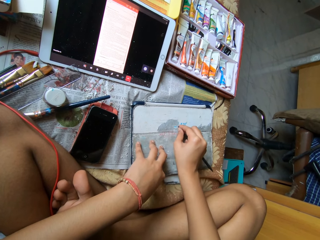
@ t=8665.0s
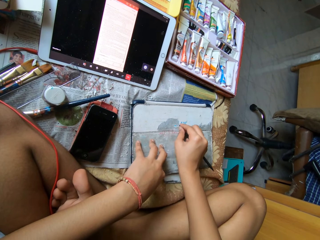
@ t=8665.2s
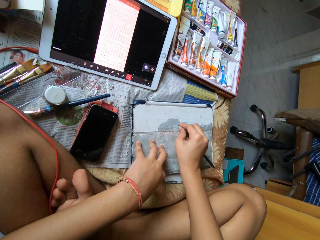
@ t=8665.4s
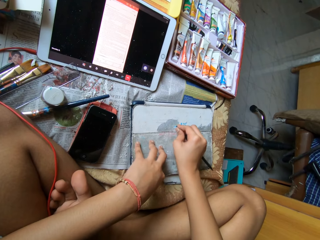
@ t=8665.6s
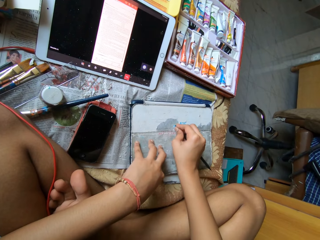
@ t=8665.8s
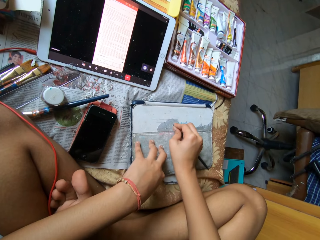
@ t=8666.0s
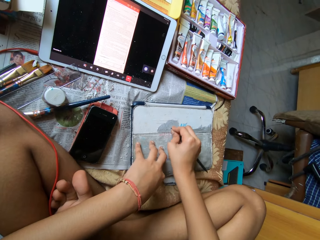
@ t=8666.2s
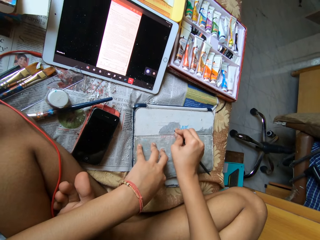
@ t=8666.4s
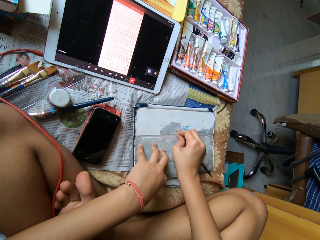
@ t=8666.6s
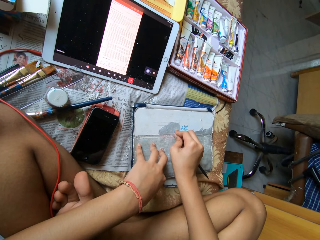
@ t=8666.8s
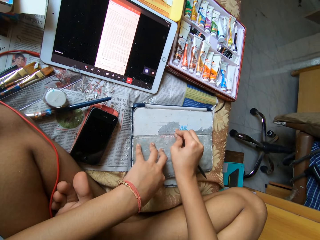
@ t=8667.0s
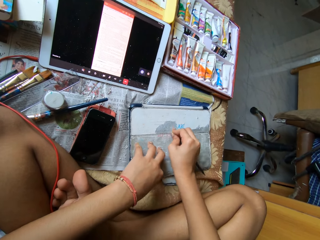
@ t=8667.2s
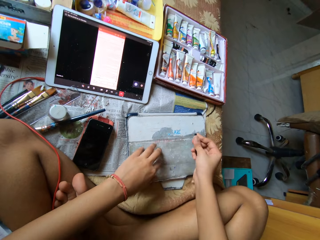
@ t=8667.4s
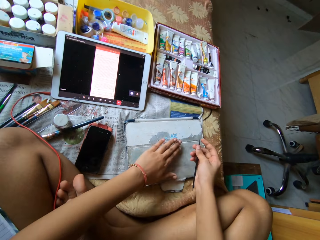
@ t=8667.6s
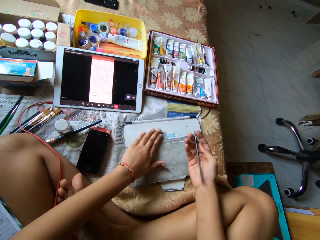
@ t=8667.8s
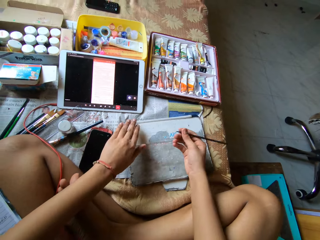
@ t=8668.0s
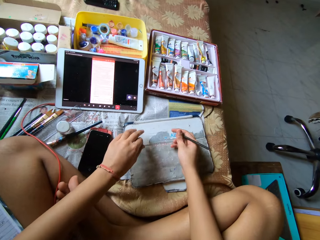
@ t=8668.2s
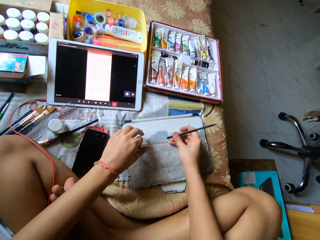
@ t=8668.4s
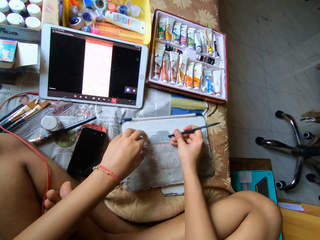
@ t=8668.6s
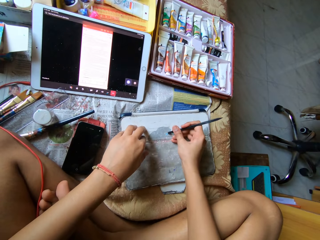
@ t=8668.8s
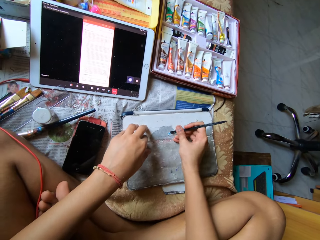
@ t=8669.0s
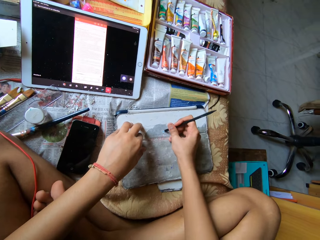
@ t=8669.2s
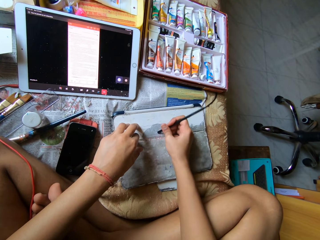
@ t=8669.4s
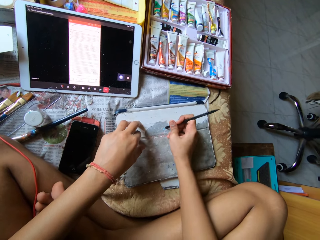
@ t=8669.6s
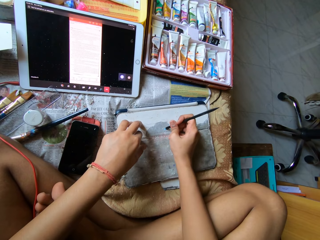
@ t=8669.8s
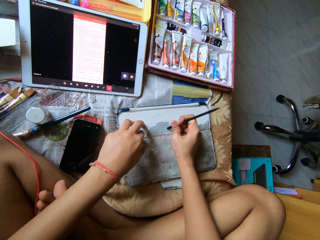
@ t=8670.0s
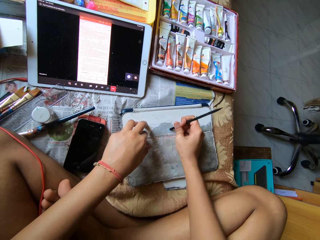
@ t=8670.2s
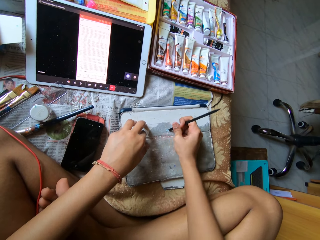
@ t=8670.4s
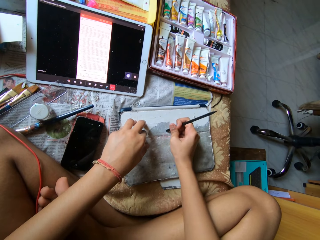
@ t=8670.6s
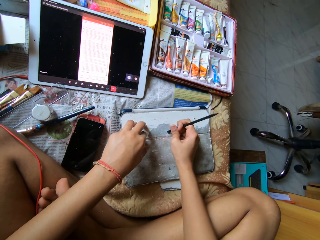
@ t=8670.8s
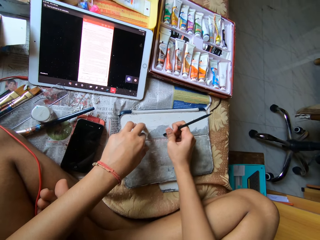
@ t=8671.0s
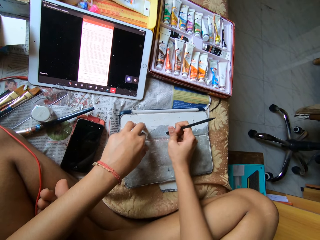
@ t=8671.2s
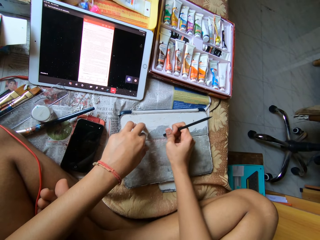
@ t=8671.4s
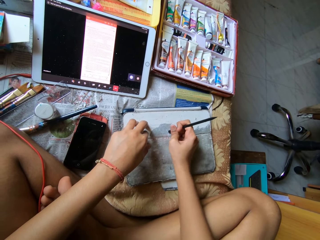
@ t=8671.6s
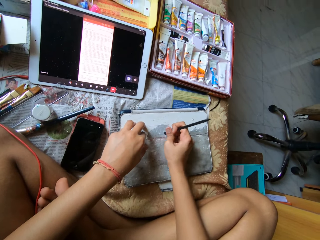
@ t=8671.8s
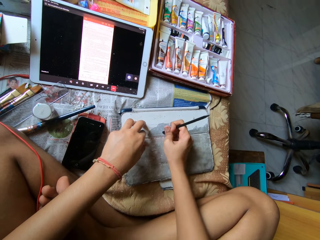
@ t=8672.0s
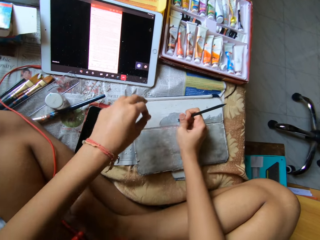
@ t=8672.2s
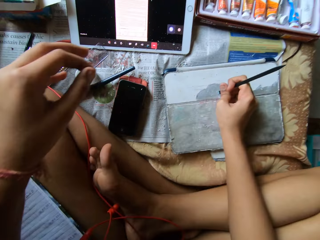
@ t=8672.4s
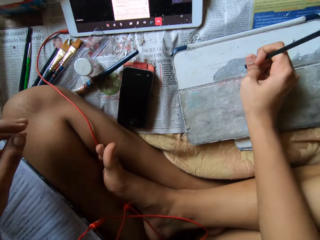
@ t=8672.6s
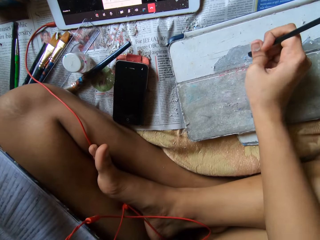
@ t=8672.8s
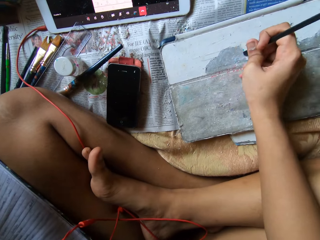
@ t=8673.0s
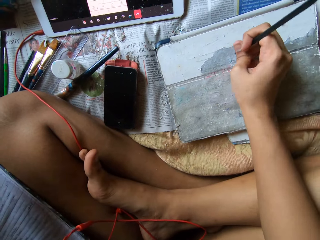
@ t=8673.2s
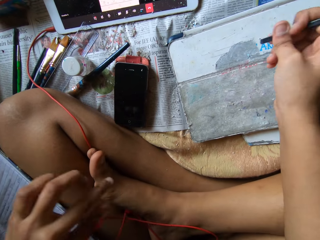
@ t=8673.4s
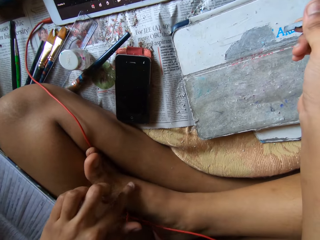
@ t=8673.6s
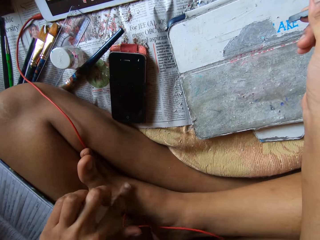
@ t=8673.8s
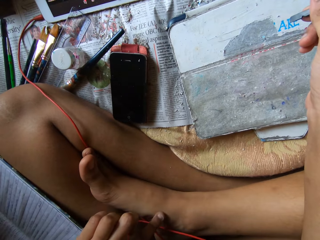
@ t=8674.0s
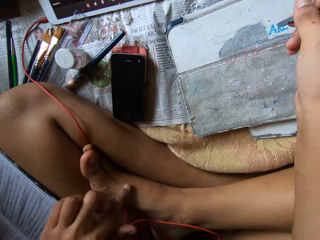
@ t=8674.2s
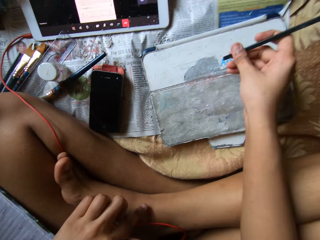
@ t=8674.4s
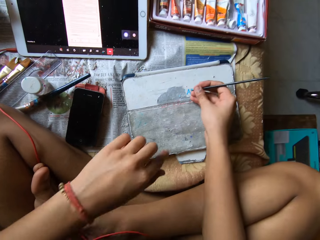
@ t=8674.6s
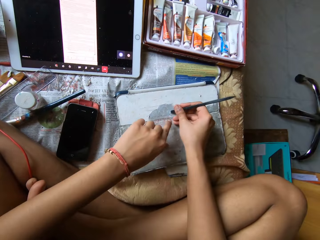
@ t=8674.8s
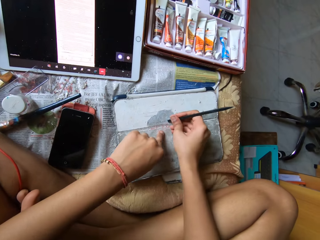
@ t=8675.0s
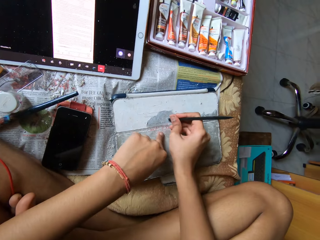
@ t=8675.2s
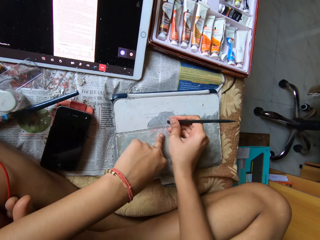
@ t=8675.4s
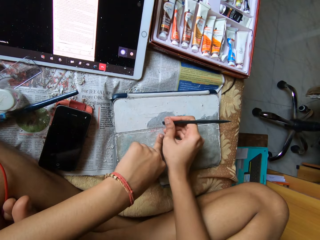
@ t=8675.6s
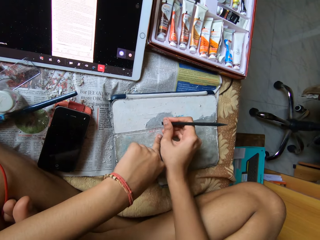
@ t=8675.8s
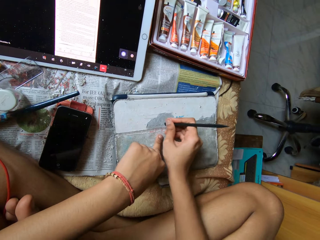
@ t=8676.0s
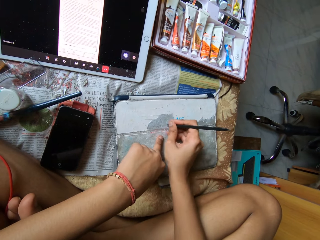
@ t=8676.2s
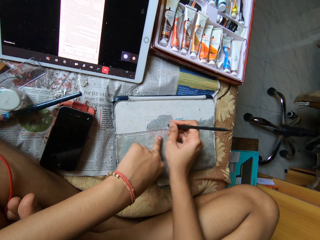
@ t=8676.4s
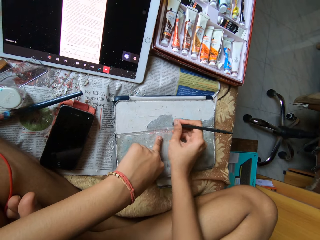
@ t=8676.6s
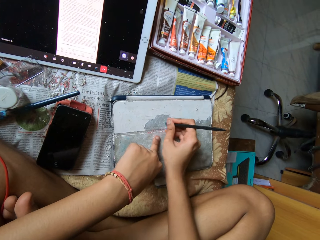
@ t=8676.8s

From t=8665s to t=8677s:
The camera wearer dusts the pouch on the tablet device with her left hand. She peels the pouch on the tablet device with the pen in her right hand. She removes paper with a black stick spudger. She scratches her right foot with her left hand. She holds the tablet device on a table with her left hand.

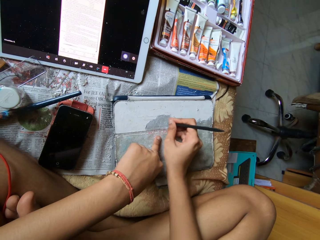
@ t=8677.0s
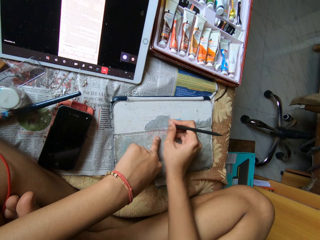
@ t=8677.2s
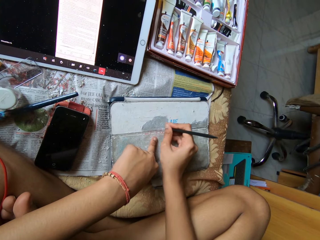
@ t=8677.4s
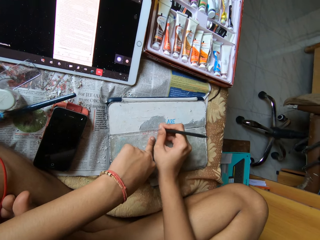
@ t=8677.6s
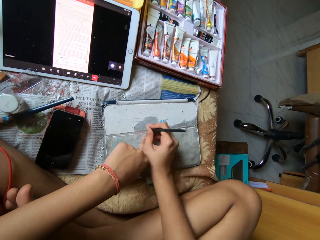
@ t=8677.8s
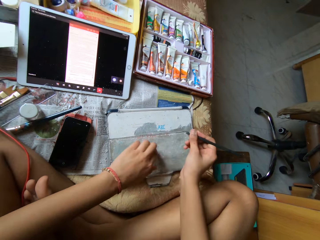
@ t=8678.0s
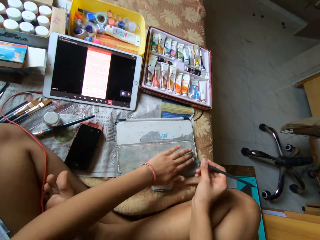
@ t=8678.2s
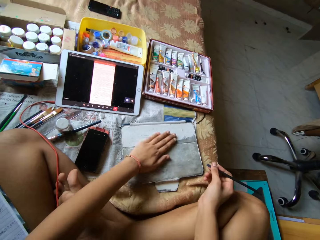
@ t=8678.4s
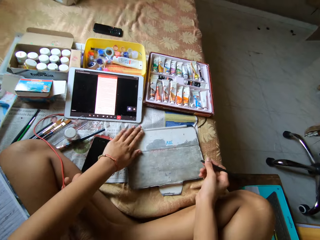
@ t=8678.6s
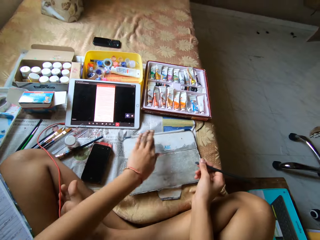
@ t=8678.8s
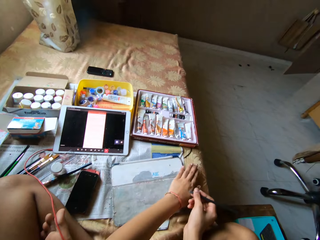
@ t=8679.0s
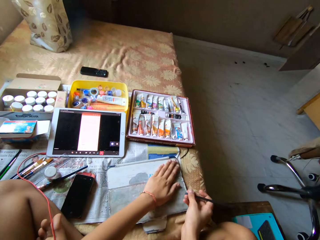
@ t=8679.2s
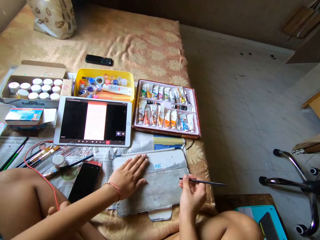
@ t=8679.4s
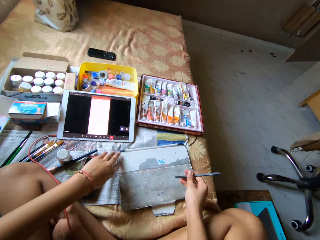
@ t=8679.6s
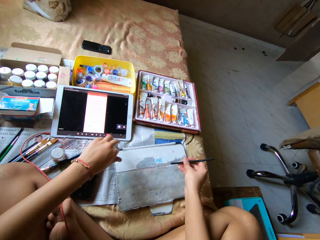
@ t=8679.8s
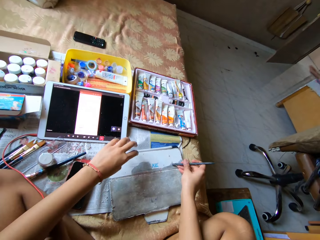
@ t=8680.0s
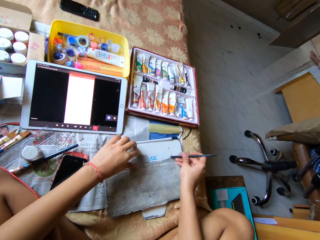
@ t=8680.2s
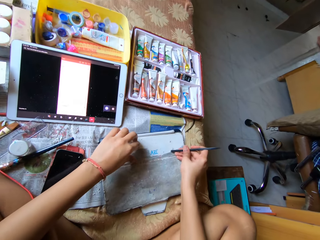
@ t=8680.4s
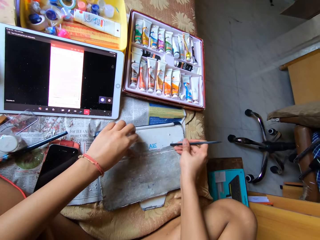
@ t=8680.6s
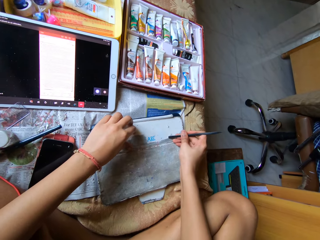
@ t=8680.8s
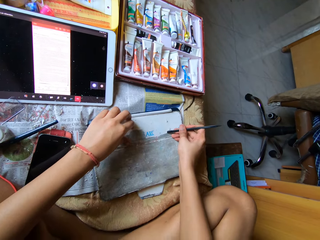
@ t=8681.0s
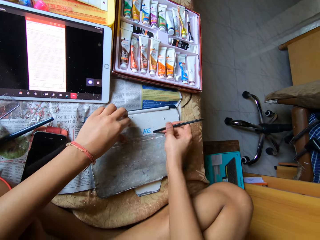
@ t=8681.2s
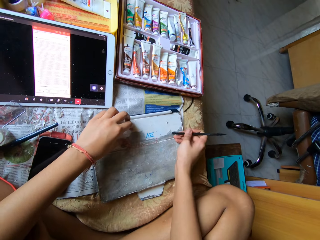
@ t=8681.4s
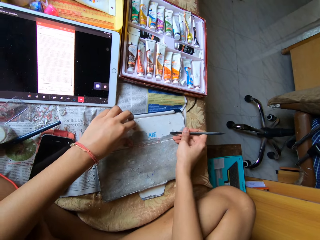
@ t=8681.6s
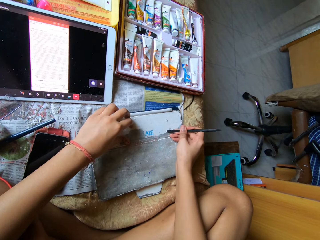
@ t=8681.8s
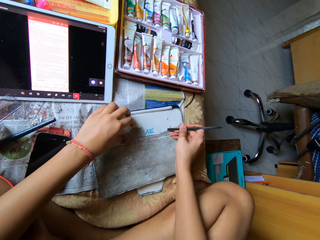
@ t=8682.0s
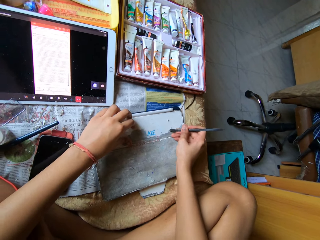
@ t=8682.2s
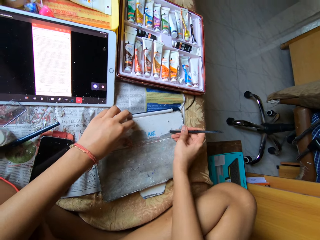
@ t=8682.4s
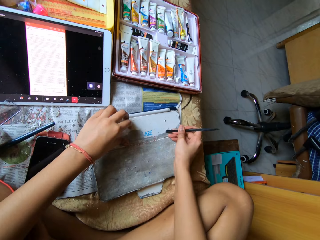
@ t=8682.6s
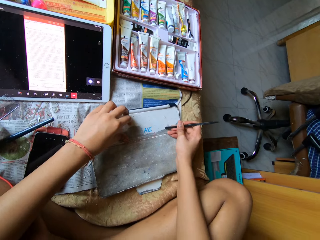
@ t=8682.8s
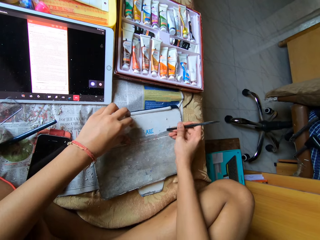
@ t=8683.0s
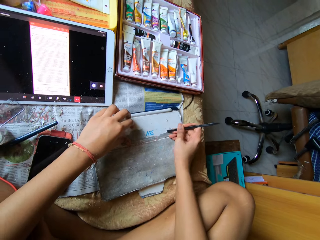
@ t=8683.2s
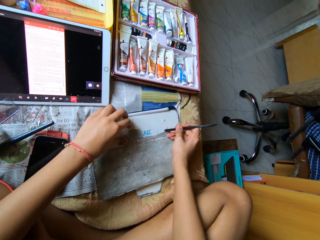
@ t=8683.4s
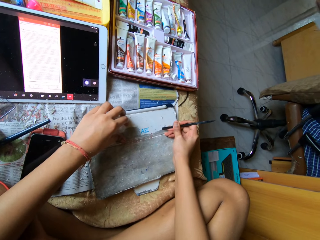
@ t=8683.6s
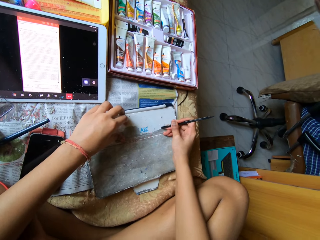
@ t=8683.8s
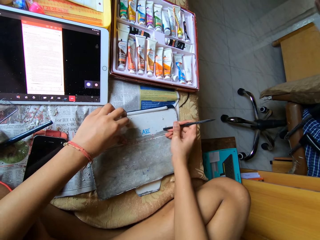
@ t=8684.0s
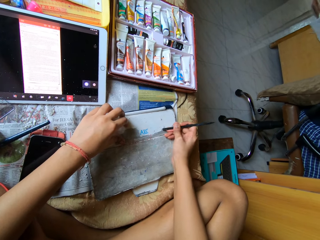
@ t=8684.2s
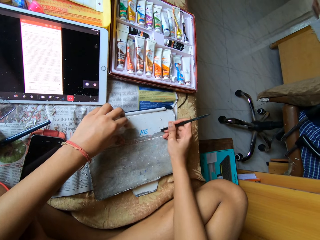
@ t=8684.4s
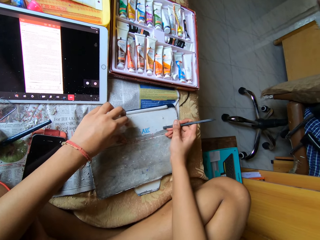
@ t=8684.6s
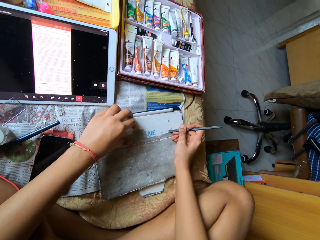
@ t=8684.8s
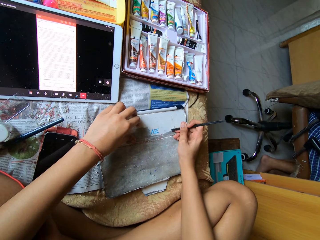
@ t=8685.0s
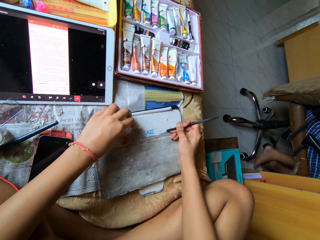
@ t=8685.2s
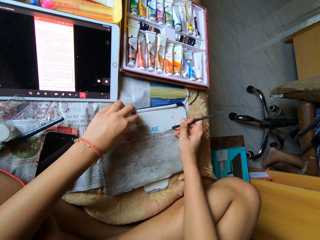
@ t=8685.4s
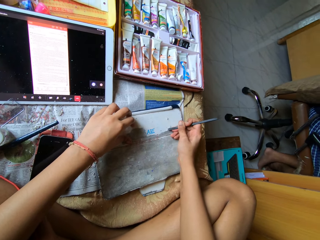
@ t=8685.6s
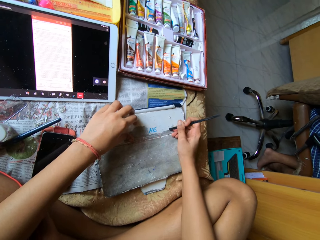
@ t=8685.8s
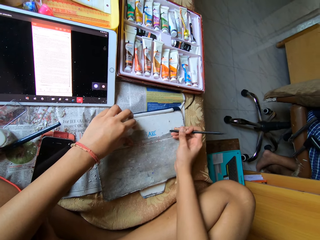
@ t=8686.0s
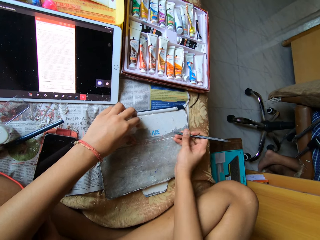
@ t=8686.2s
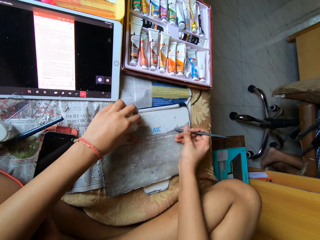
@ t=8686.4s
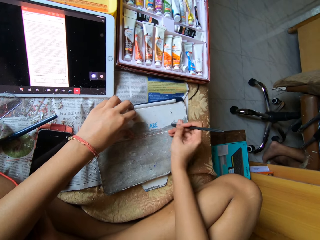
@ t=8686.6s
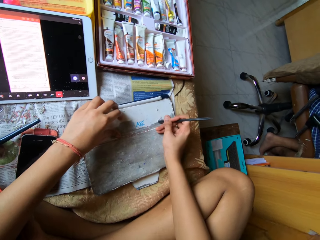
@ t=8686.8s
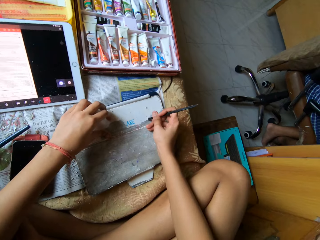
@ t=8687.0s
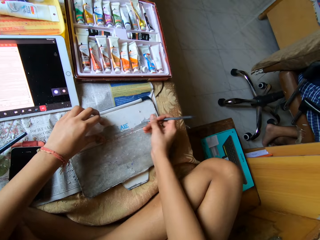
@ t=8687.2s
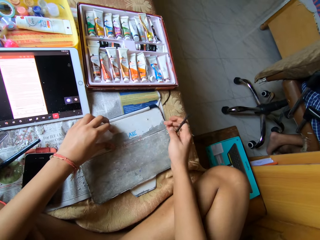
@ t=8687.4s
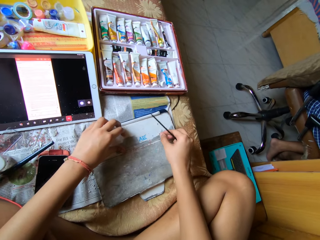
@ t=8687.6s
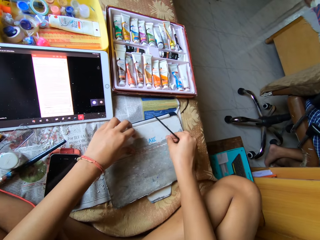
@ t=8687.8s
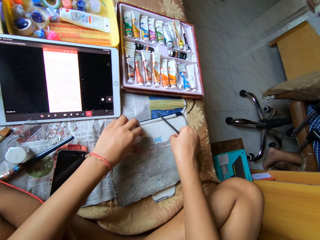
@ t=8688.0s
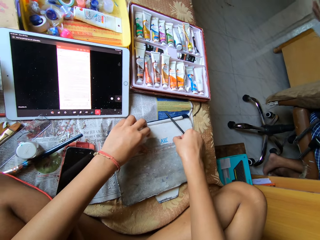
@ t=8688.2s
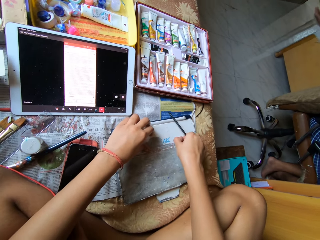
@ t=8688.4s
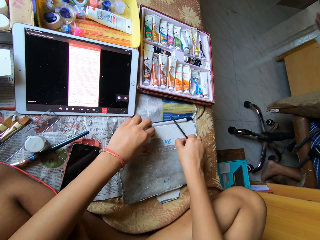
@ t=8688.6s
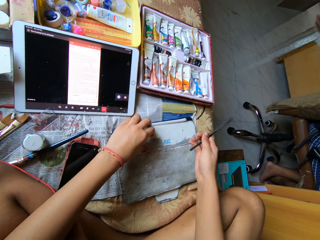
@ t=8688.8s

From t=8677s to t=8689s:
The camera wearer dusts the pouch on the tablet device with her left hand. She removes paper with a black stick spudger. She peels the pouch on the tablet device with the pen in her right hand. She peels the pouch on the tablet device with her right hand. She removes the paper with the black stick spudger again.
